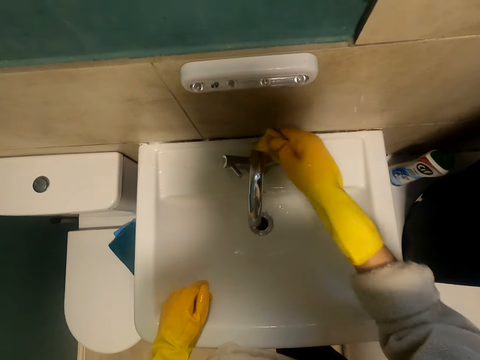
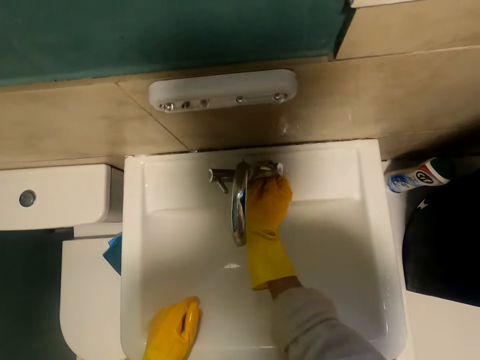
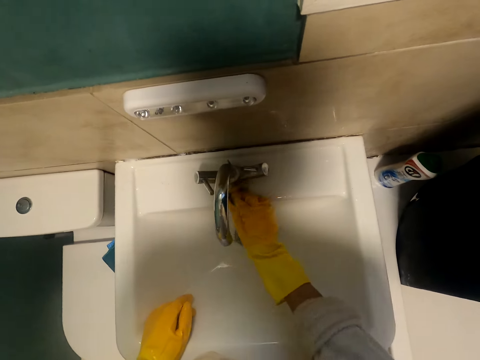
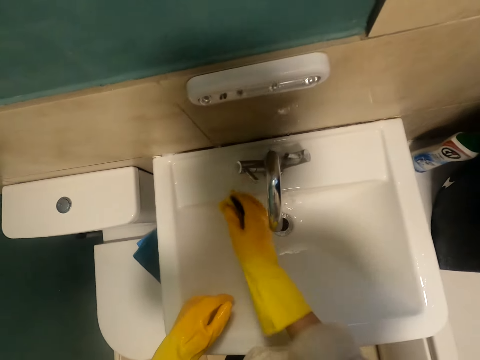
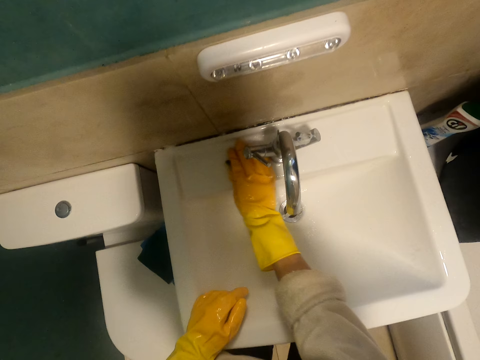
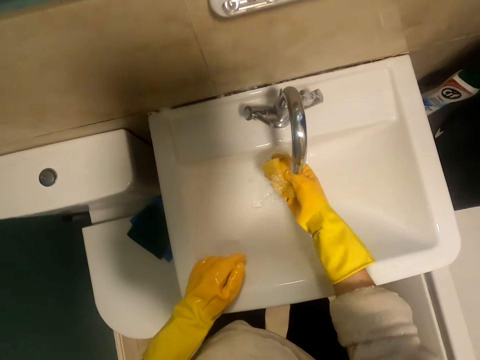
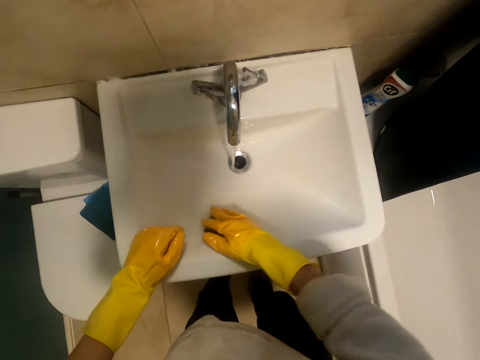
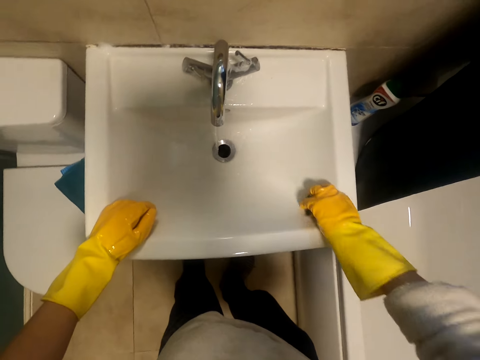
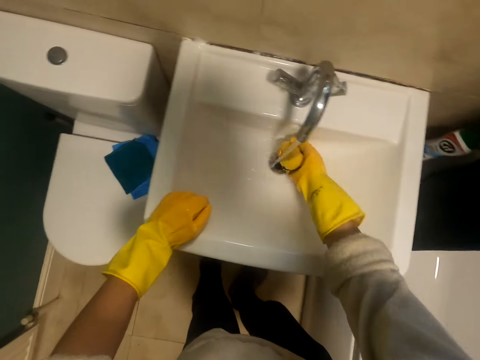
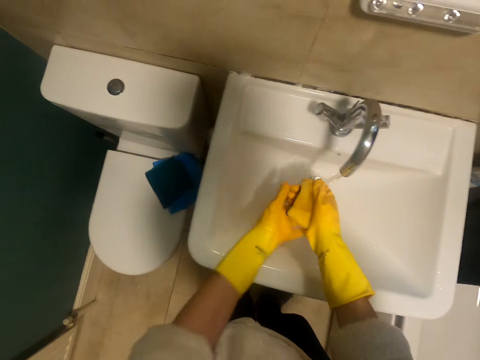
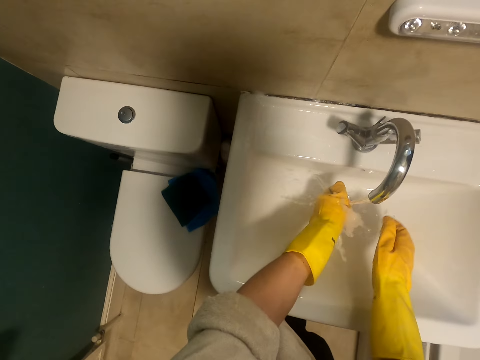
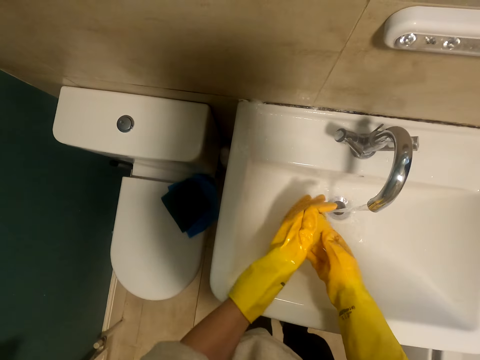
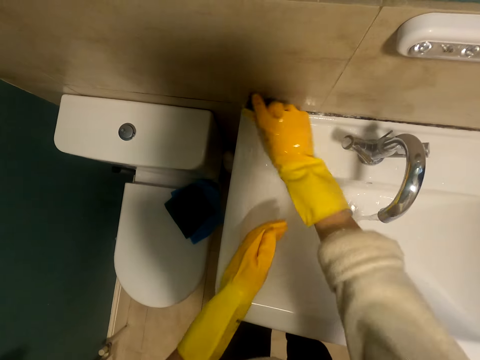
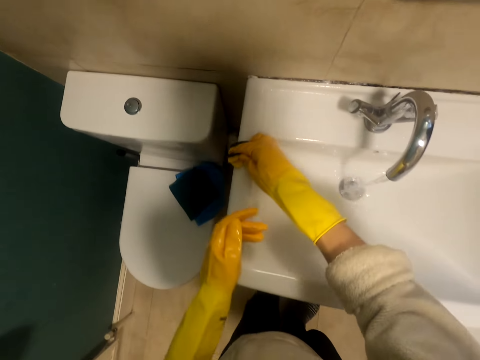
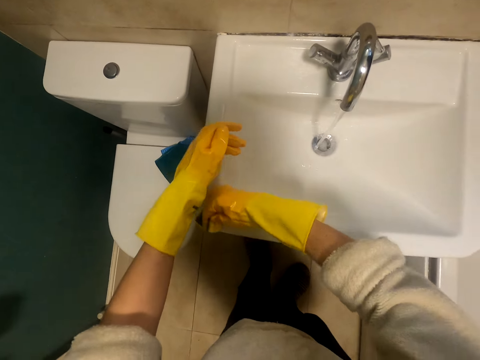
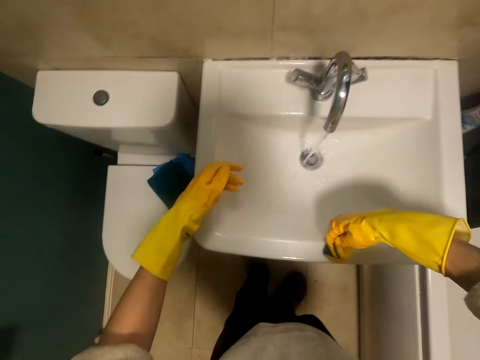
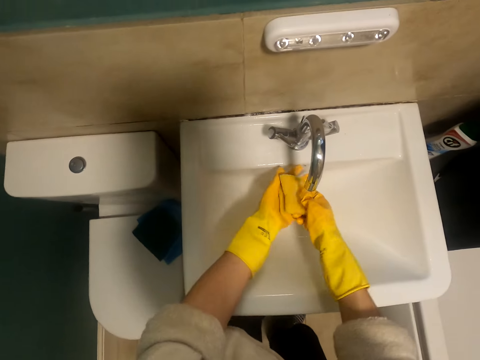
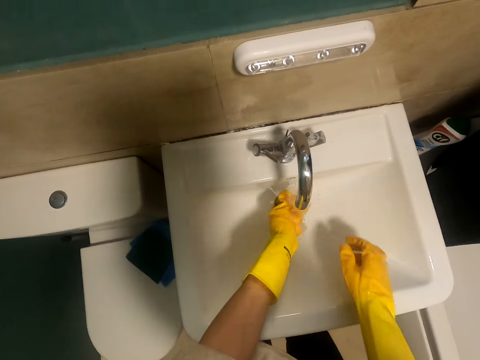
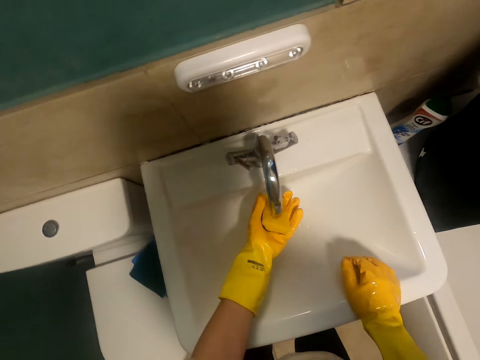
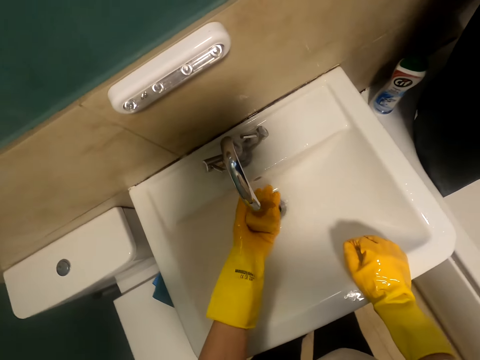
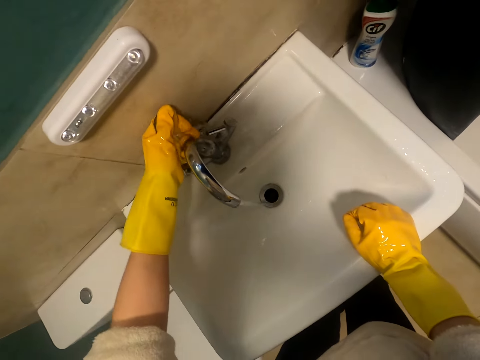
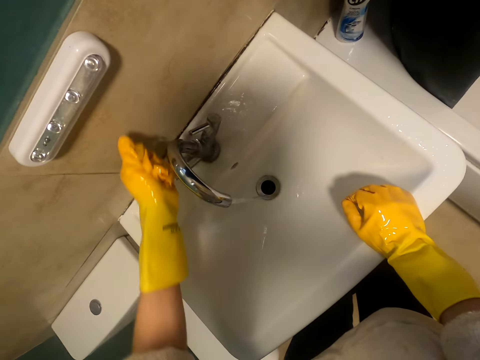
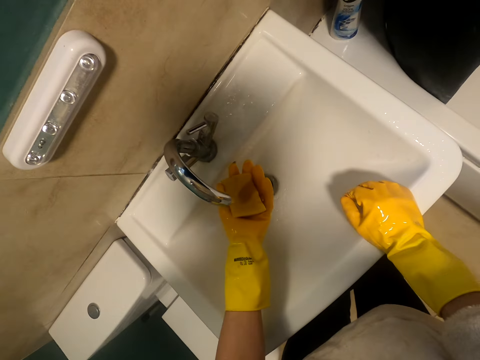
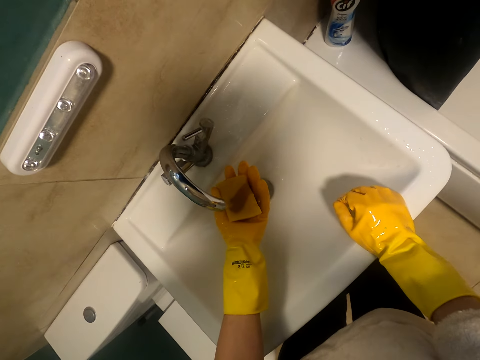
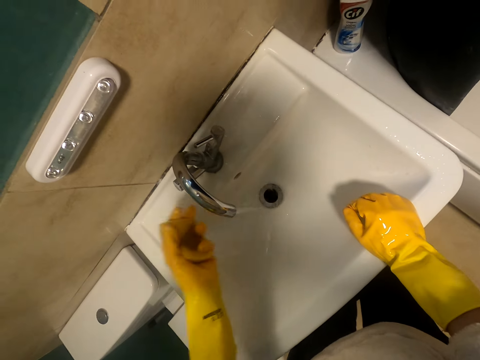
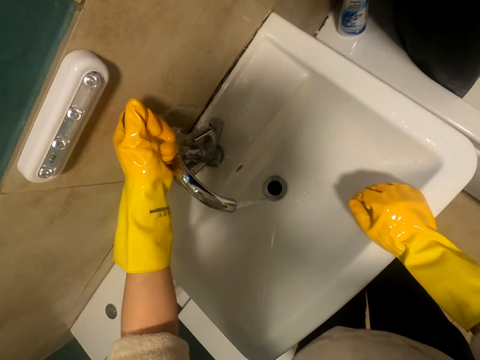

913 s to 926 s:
The camera wearer cleans the tap. They rinse the sponge. They clean the sink. They rinse the sponge.

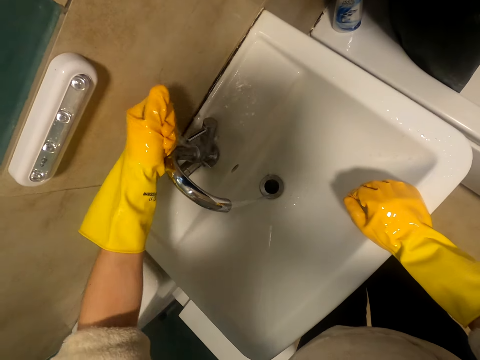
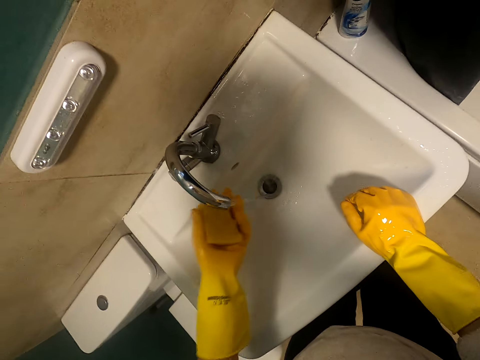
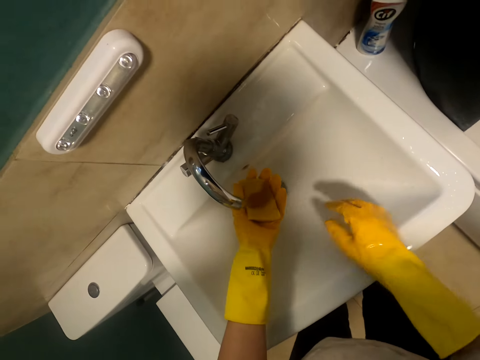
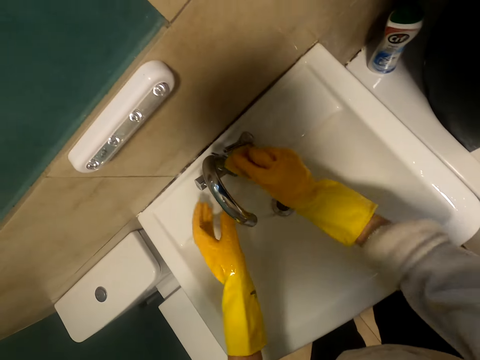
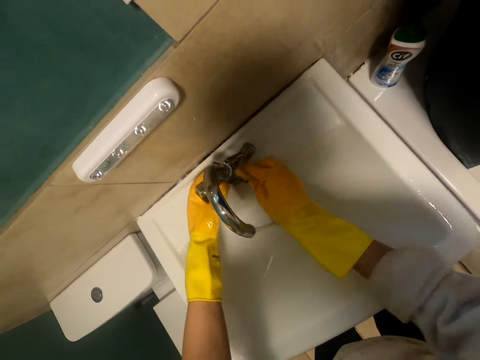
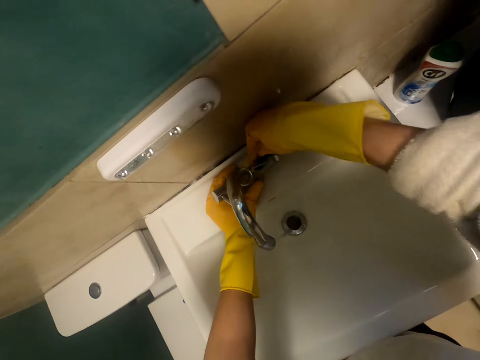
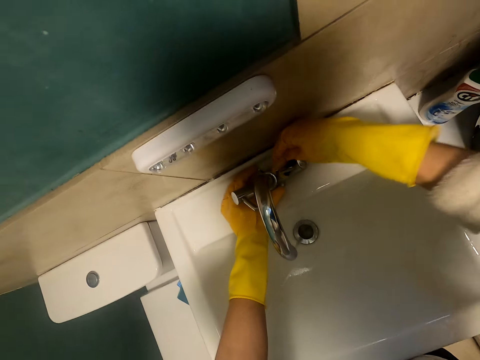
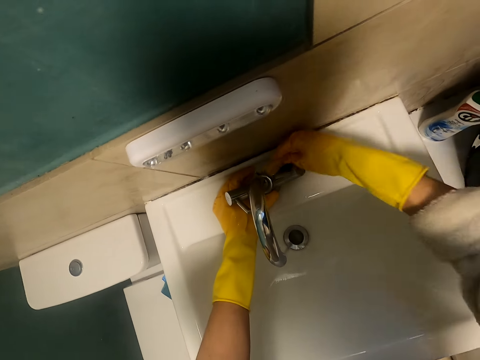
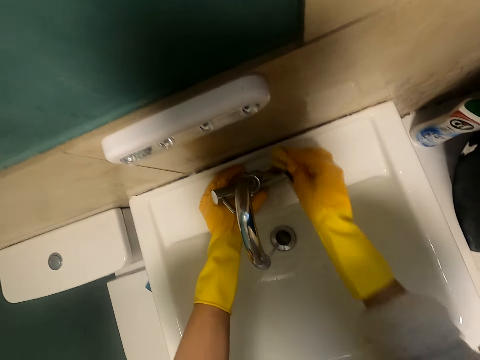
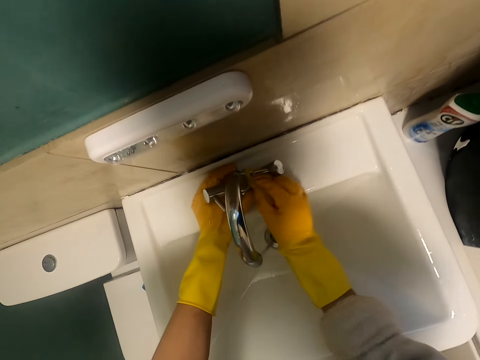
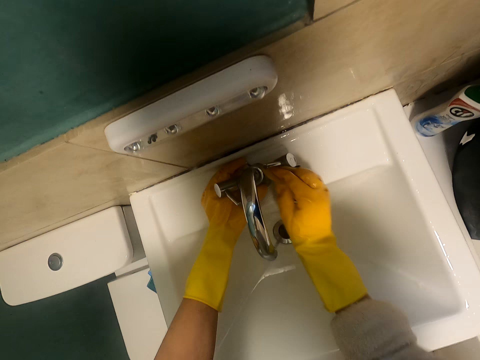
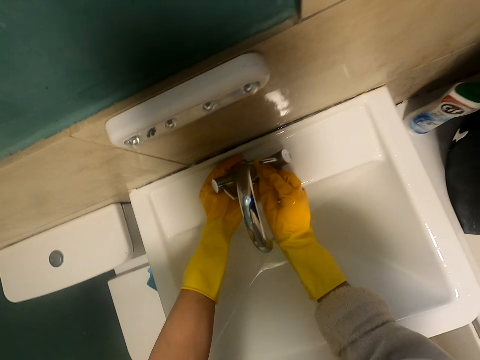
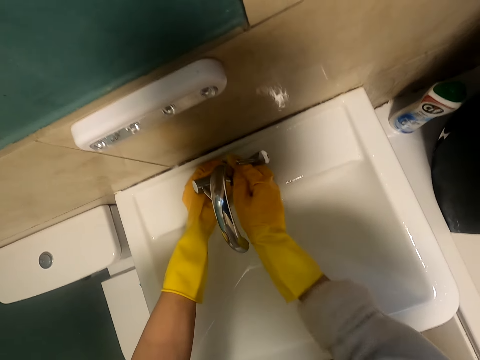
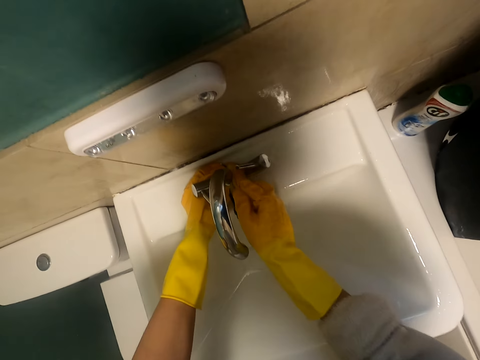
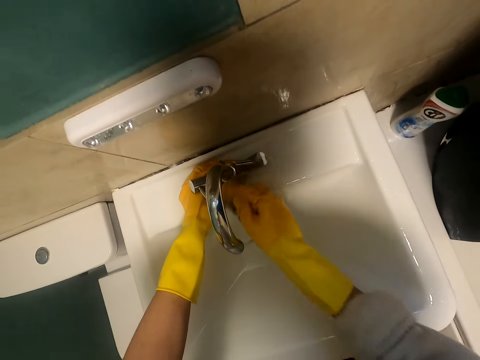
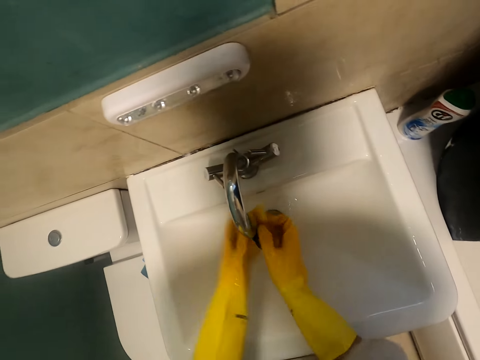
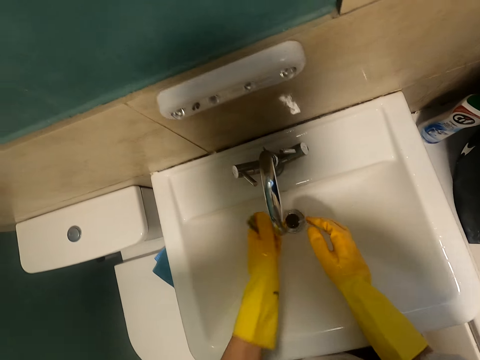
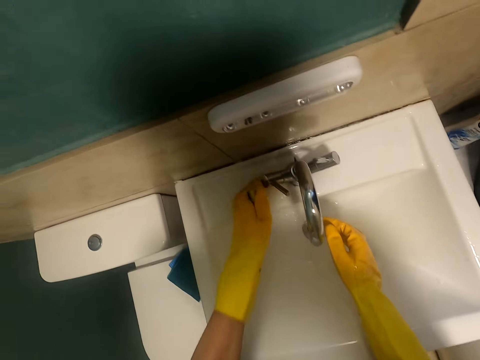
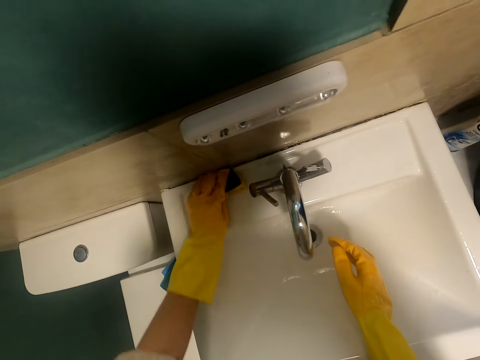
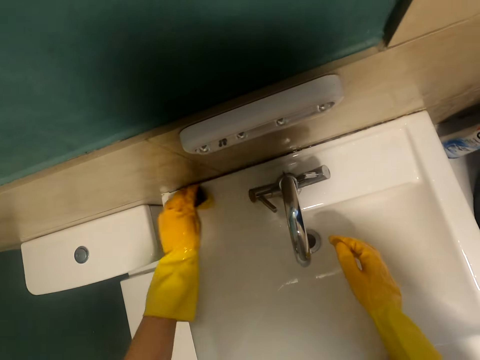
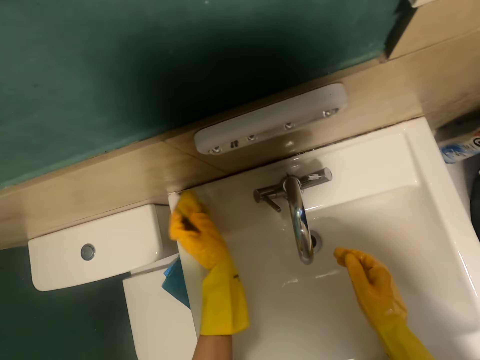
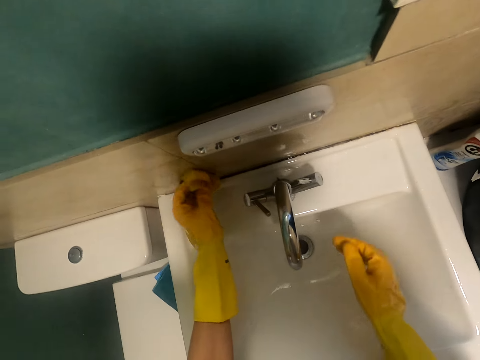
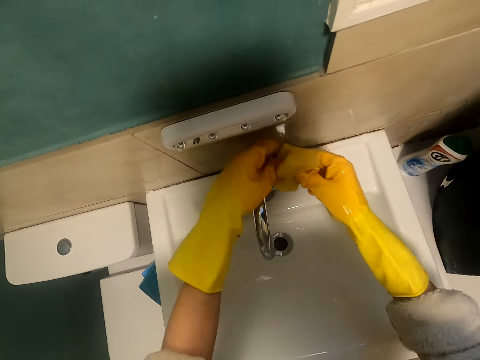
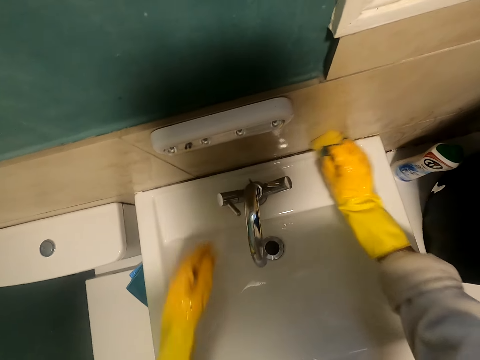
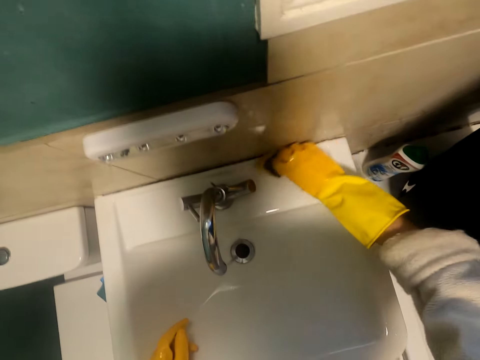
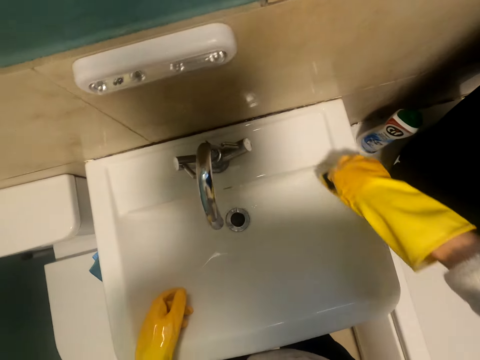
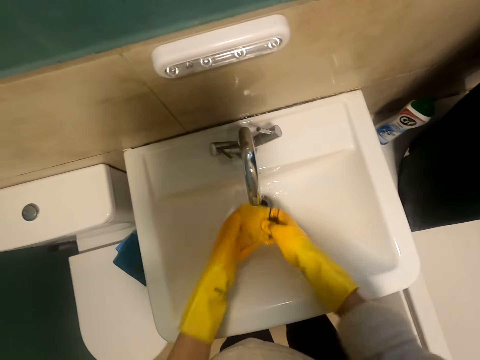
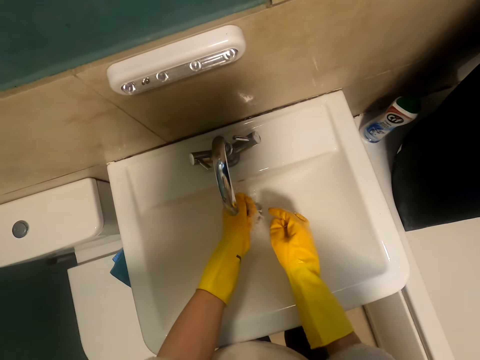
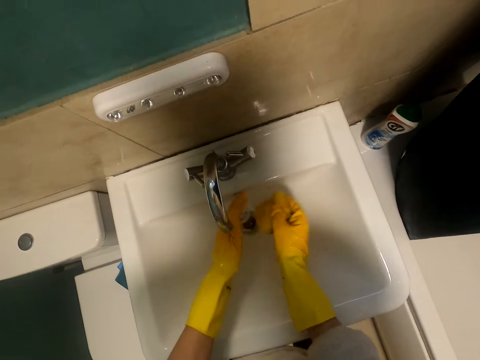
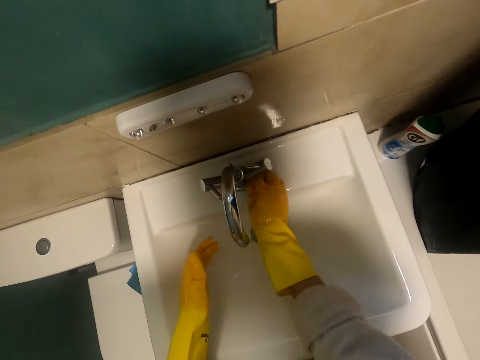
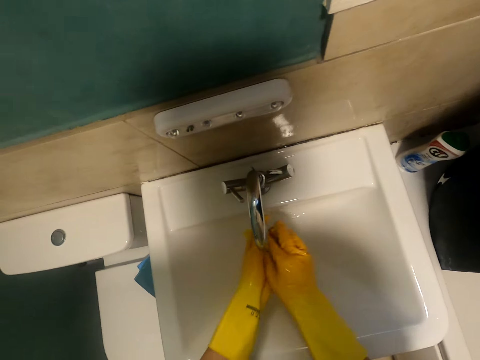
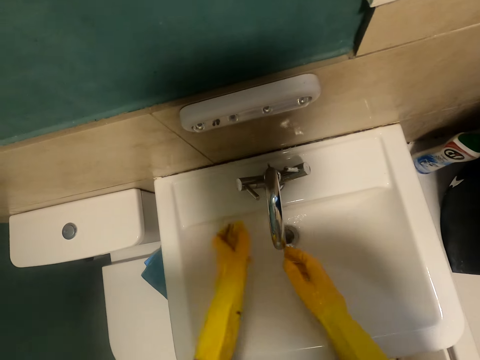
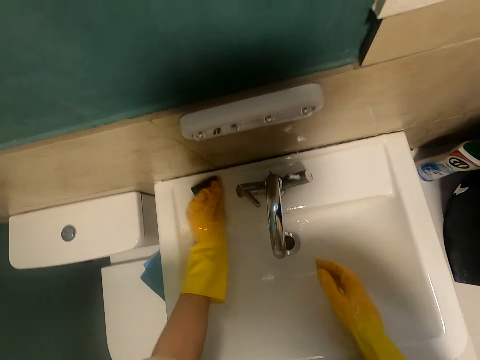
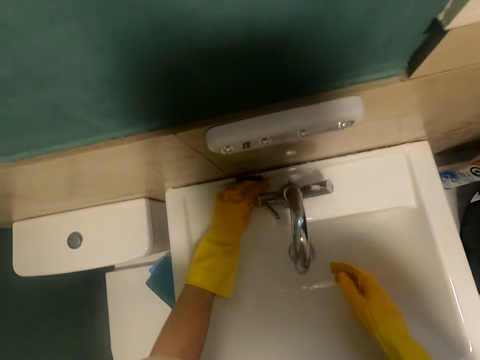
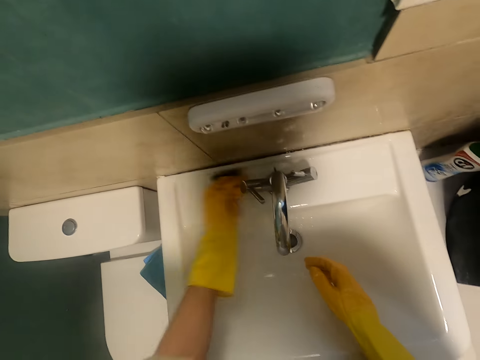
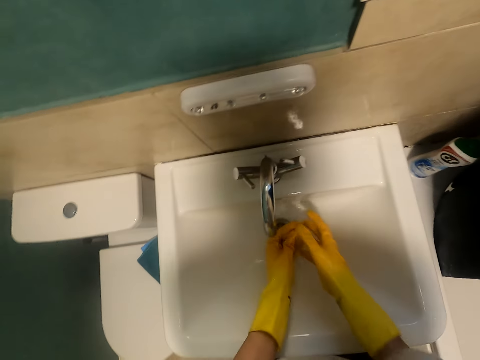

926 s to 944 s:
The camera wearer cleans the tap. They clean the sink. They rinse the sponge. They rinse the sponge again. They clean the sponge.
